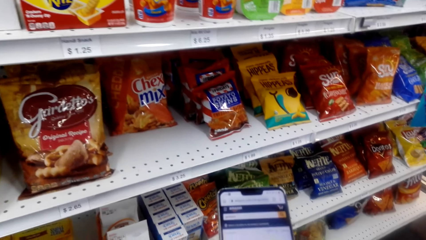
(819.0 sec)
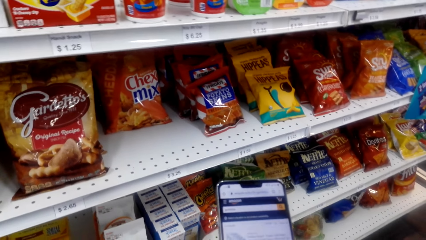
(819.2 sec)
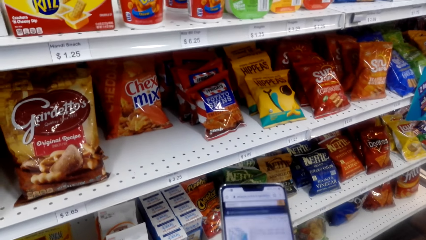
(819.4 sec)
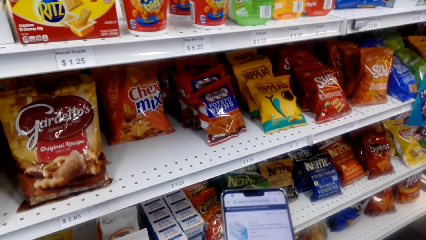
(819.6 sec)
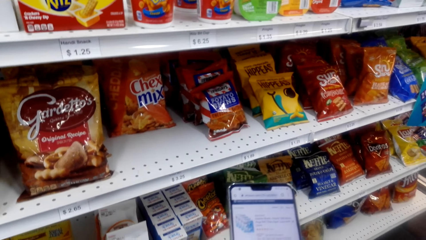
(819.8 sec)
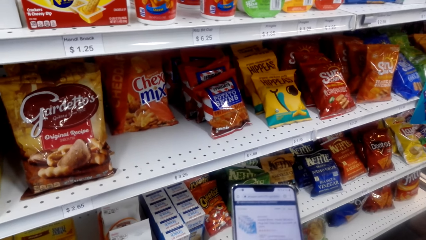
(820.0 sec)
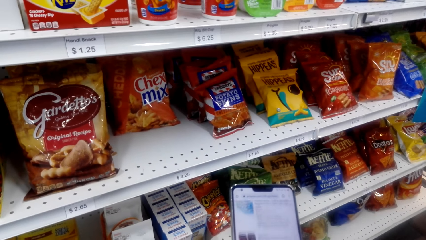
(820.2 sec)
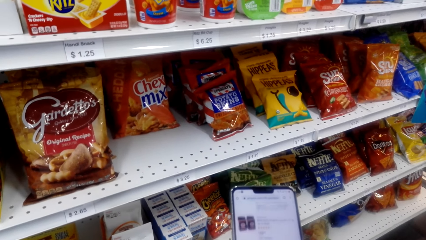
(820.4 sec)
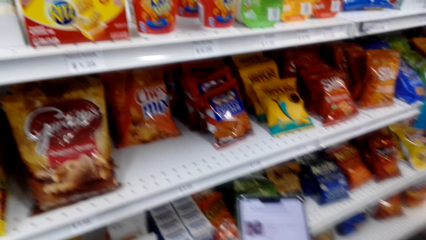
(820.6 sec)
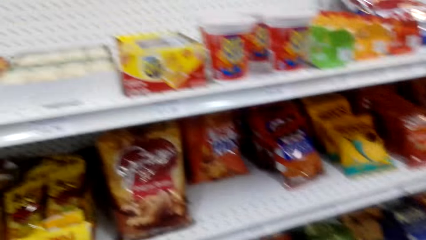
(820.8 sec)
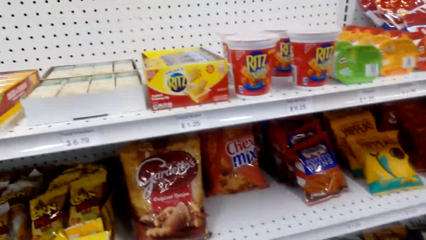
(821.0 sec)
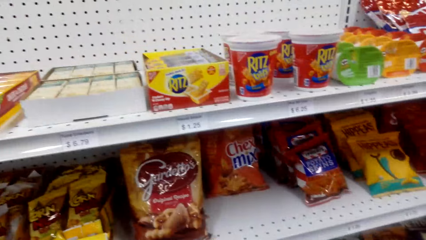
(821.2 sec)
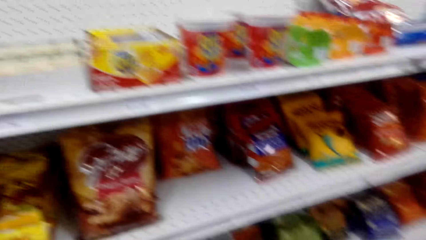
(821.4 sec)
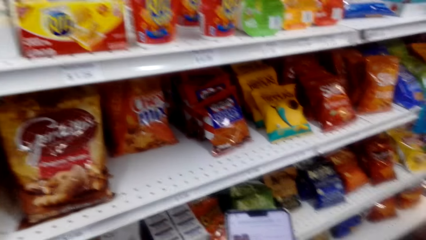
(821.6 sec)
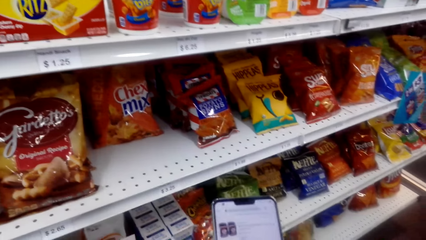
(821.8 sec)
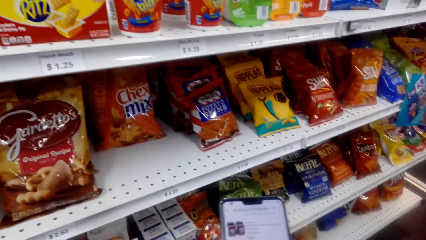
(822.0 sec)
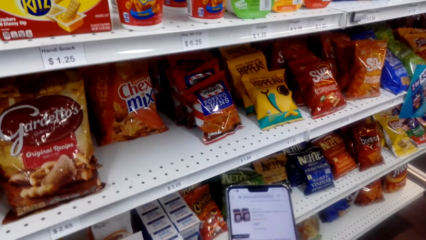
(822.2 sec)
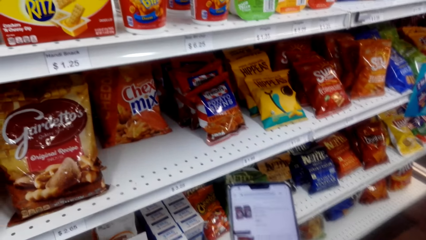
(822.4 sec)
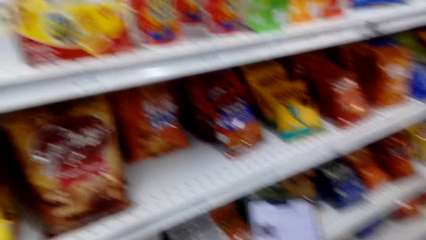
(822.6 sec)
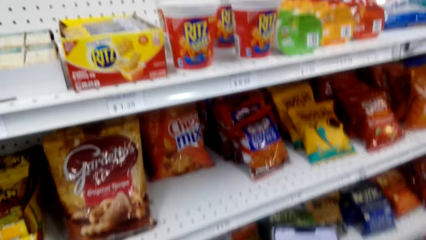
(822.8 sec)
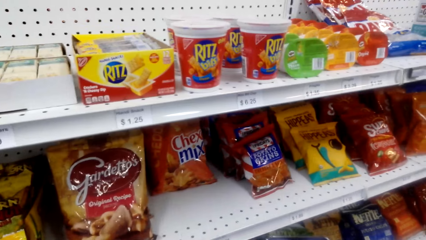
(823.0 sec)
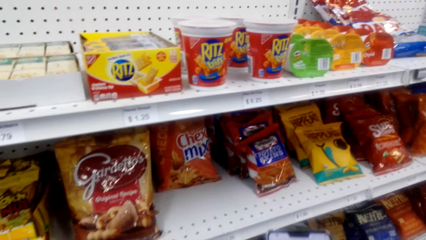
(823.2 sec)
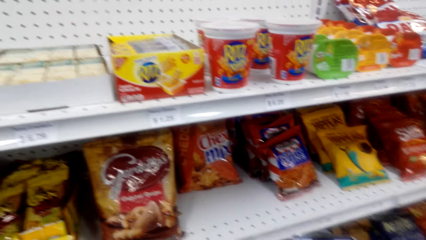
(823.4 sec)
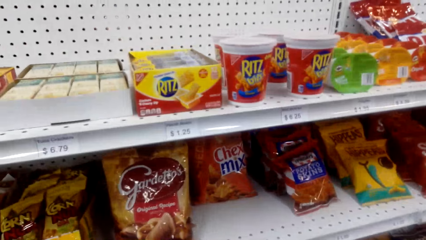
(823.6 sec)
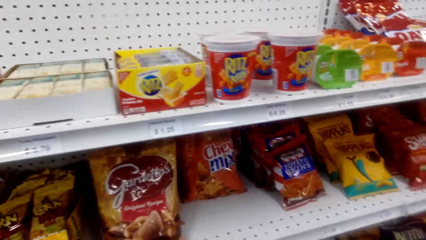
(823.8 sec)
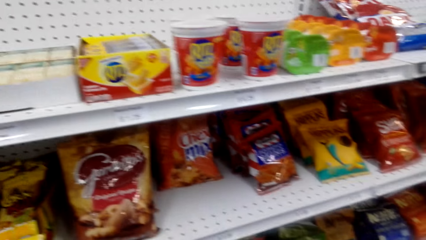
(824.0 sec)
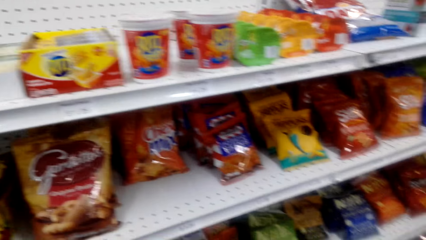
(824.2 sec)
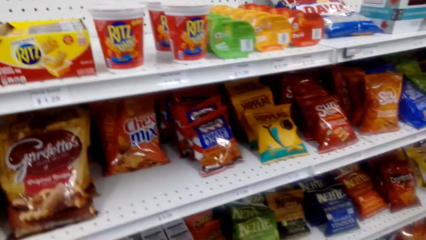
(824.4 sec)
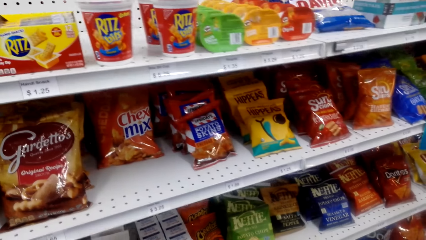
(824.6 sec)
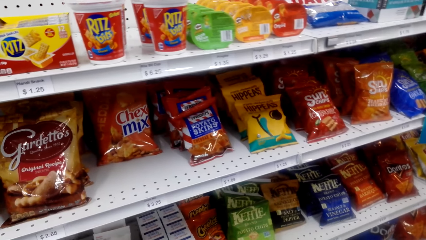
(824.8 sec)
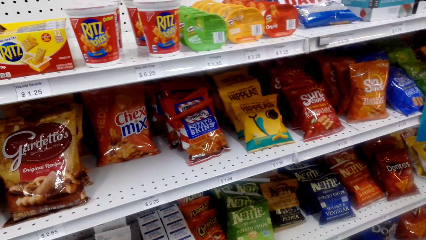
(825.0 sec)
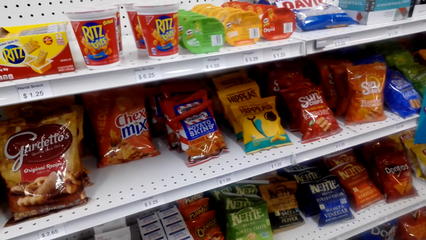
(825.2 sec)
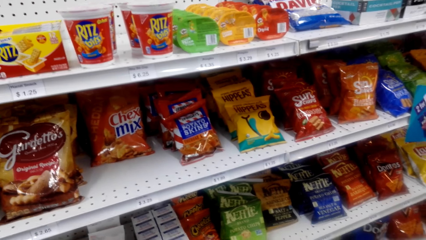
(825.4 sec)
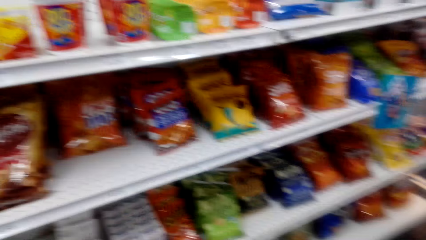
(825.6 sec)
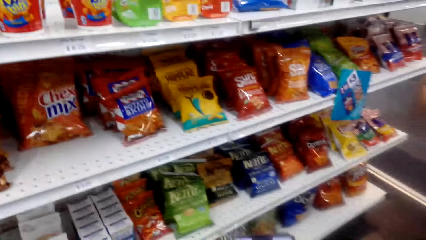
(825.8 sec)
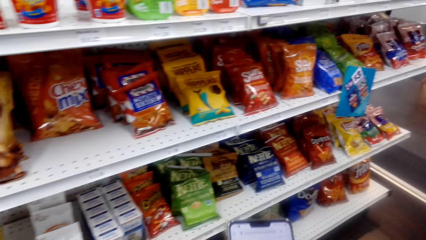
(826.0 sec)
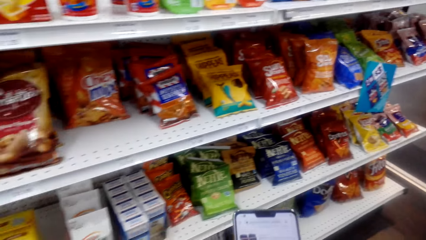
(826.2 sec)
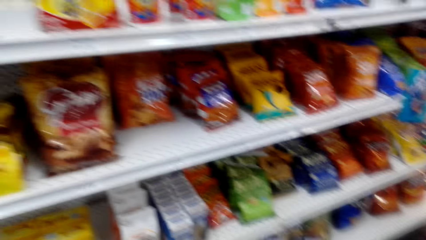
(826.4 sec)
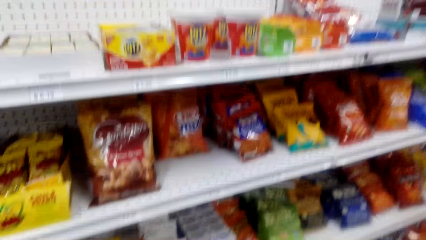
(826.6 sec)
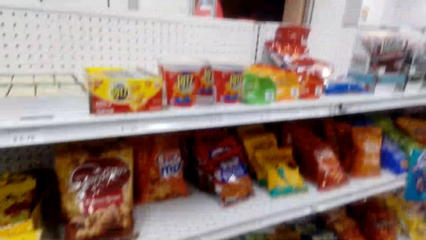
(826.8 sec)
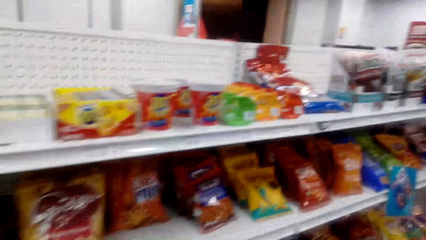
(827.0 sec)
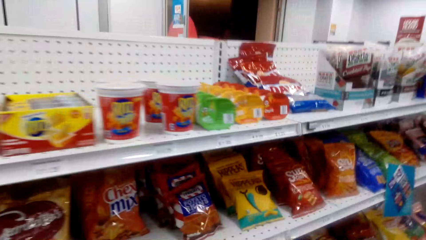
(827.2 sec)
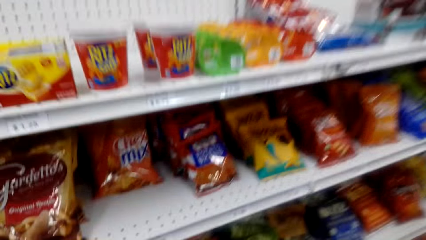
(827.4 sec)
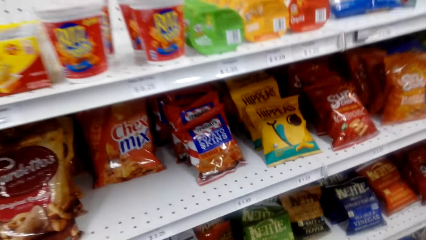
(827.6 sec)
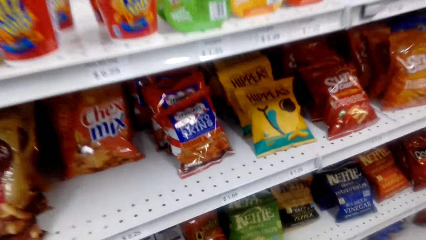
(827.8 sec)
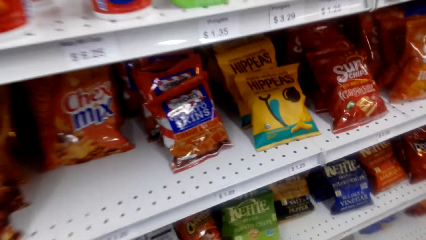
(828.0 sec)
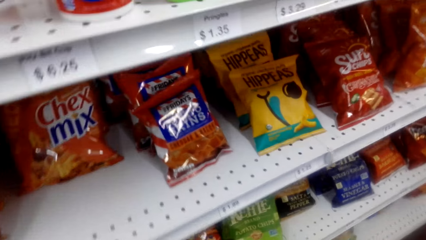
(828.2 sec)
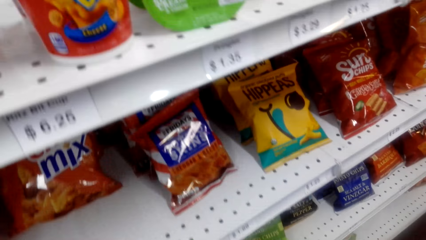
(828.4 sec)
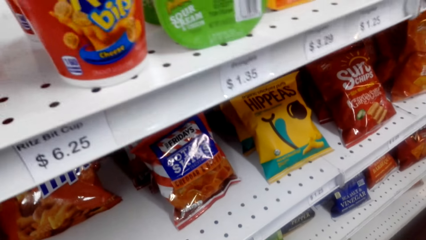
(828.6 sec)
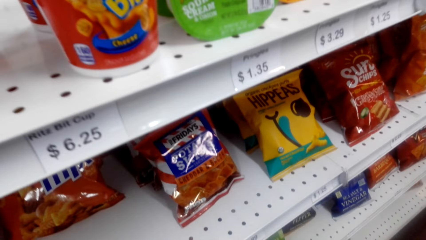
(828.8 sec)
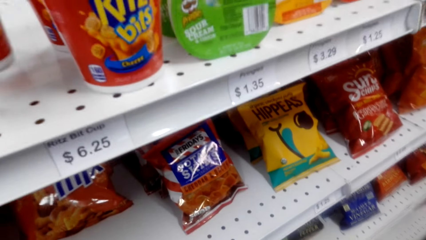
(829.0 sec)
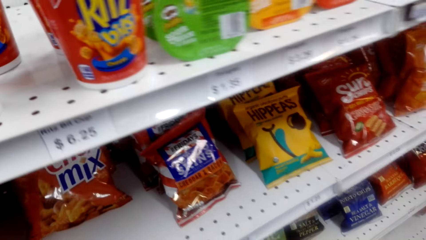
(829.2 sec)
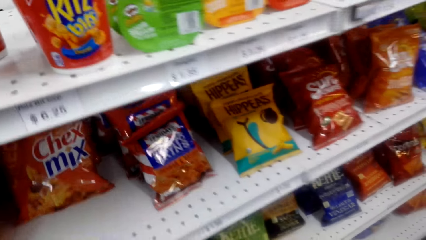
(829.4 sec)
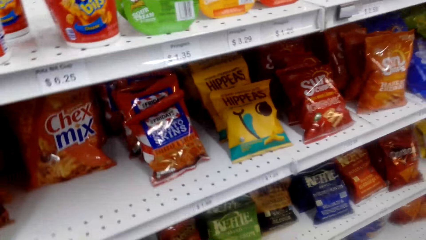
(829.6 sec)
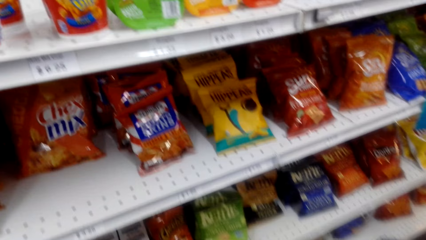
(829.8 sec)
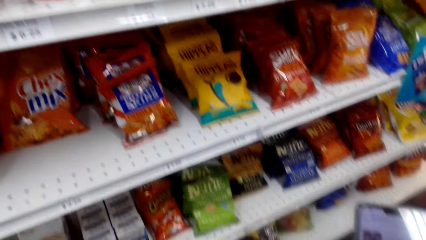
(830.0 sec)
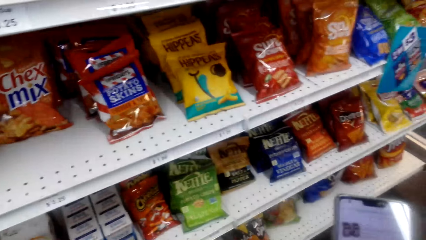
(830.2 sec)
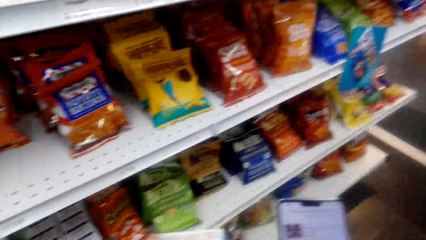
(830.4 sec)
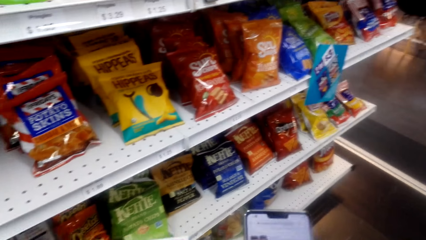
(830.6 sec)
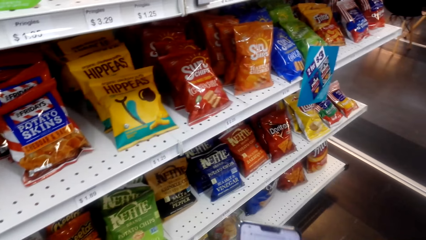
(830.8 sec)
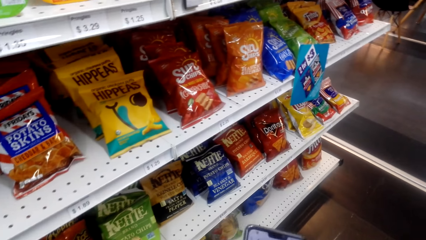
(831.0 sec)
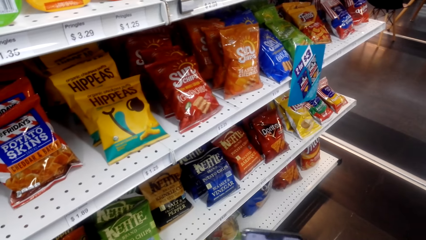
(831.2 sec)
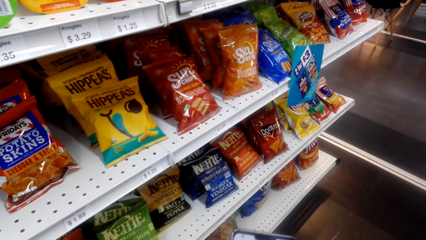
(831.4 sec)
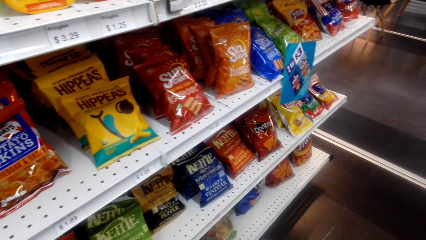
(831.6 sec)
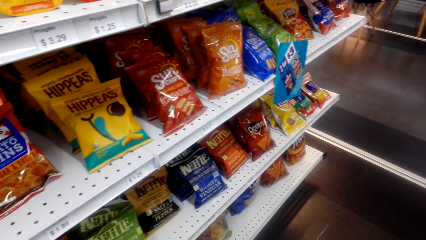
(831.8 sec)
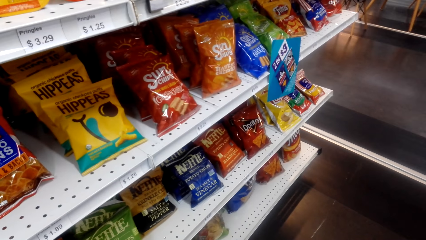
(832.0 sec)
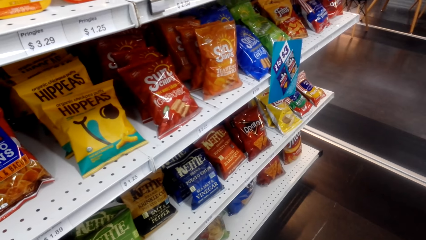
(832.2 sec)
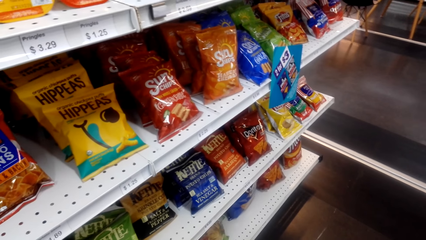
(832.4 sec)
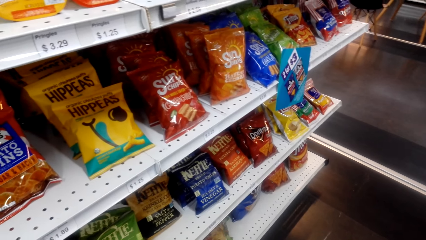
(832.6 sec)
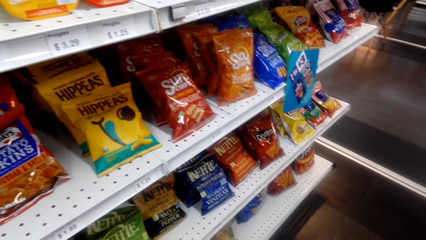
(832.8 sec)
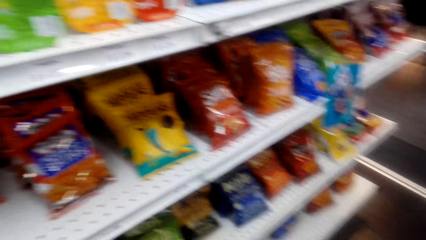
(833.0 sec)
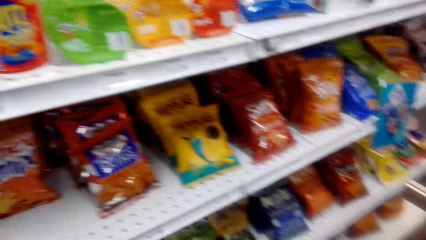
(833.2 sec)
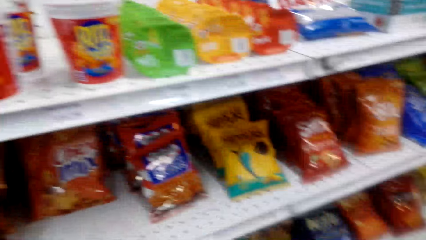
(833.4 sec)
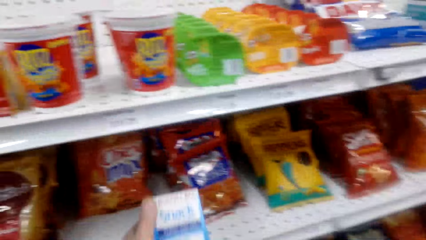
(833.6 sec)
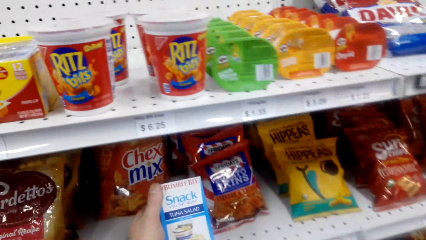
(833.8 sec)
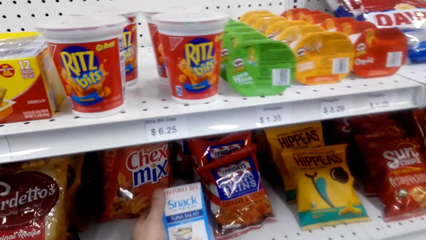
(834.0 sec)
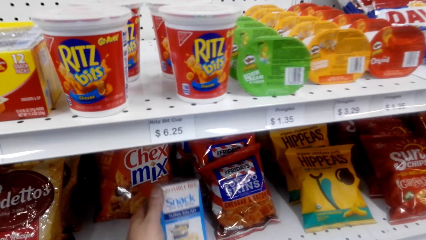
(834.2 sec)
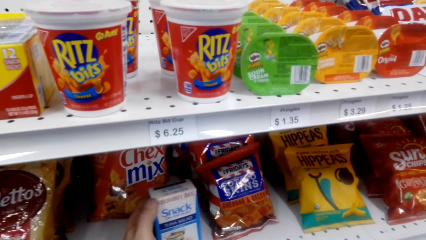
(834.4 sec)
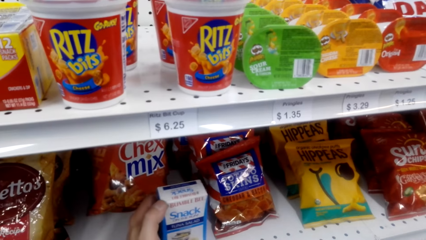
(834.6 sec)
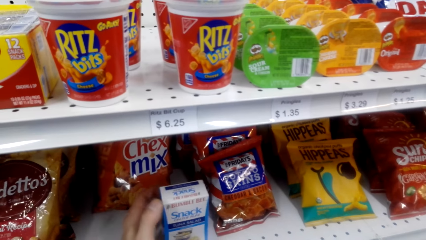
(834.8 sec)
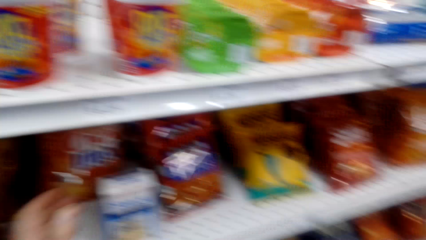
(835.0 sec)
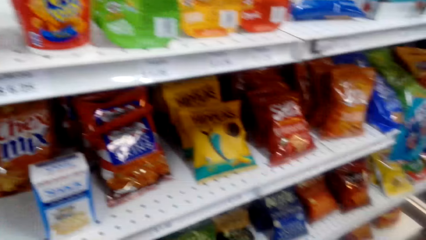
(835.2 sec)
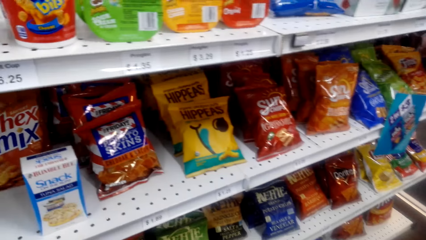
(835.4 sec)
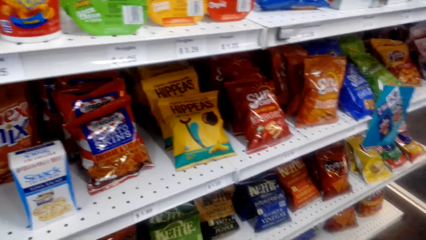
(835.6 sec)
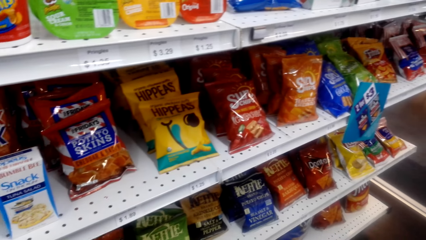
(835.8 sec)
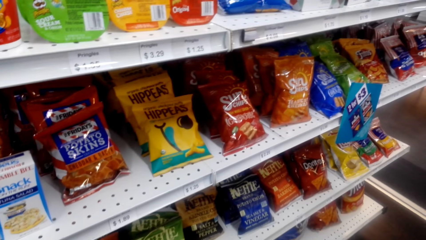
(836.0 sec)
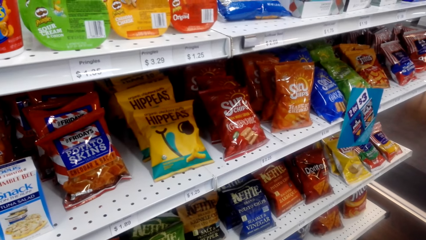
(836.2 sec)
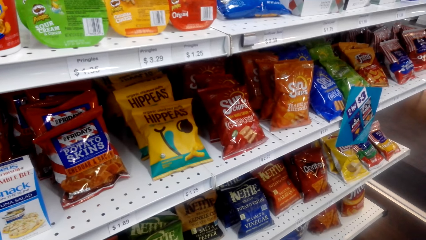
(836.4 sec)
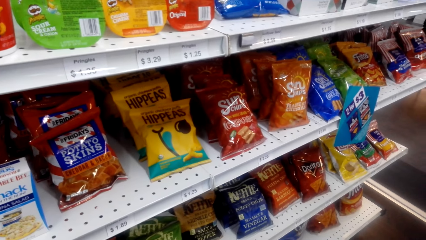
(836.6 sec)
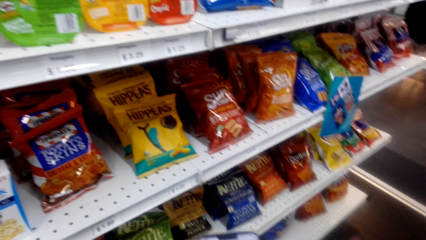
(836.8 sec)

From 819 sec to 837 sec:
The camera wearer scrolls down the phone. He looks around. He uses the phone. He checks the shelf. He places a snack with his left hand on the shelf.
